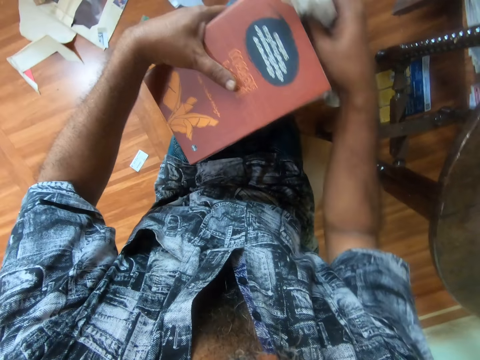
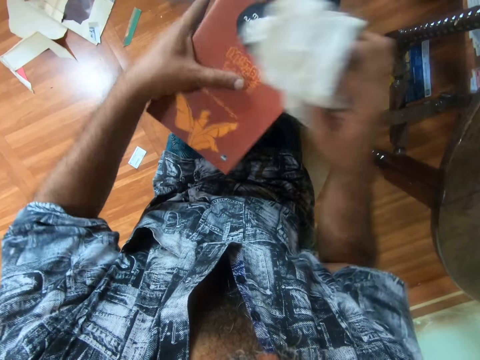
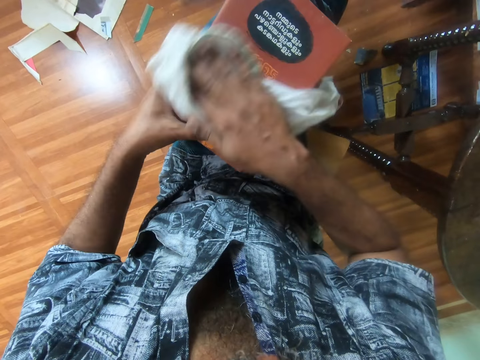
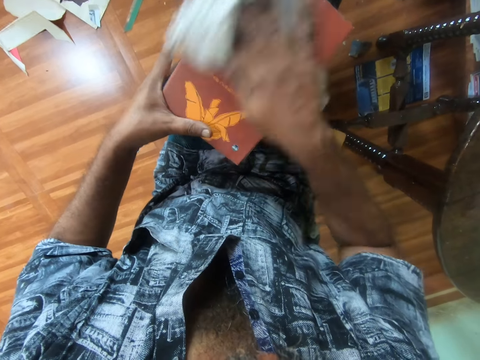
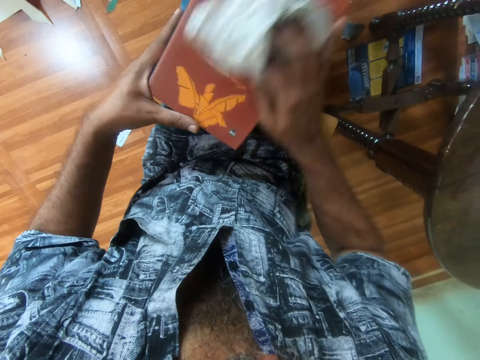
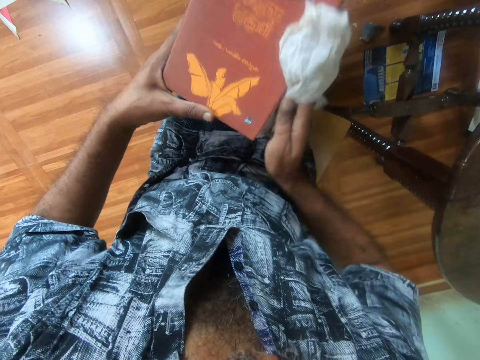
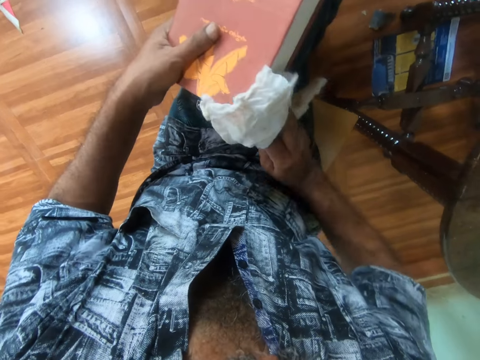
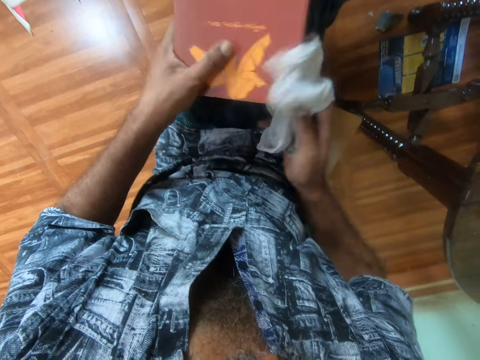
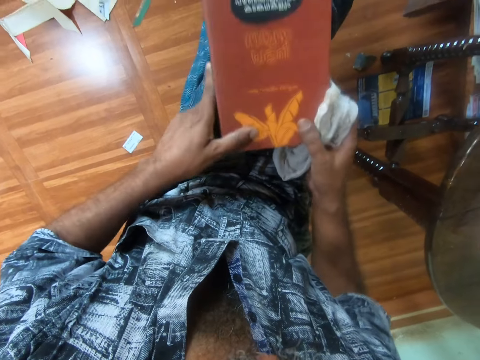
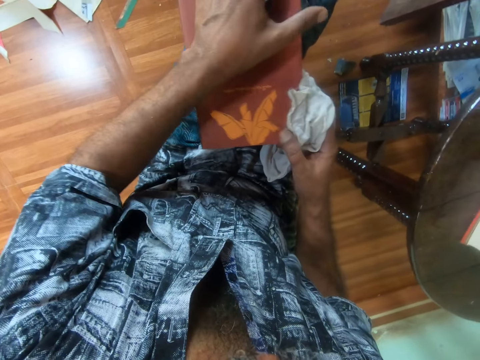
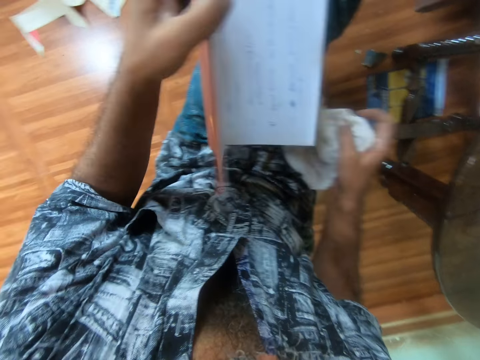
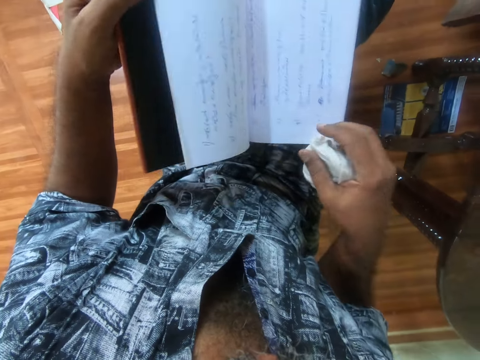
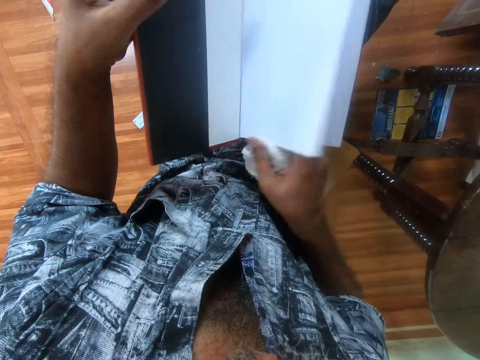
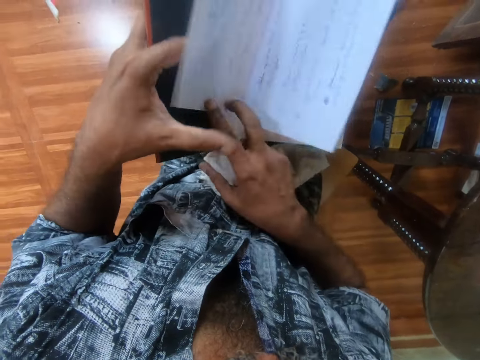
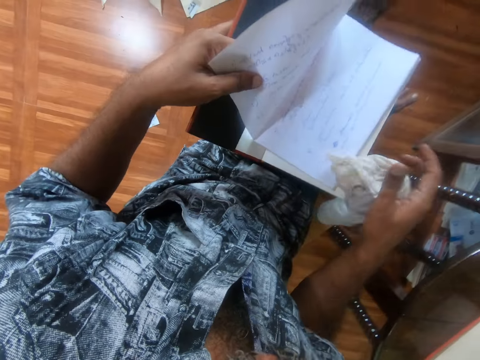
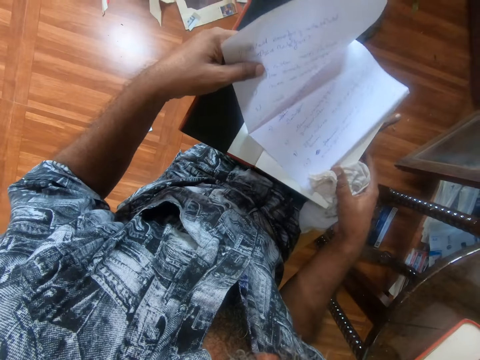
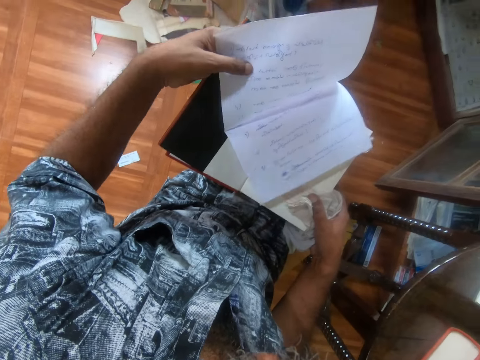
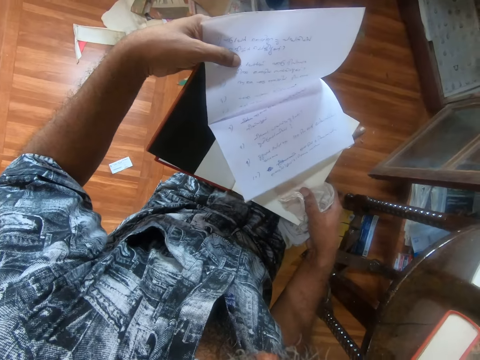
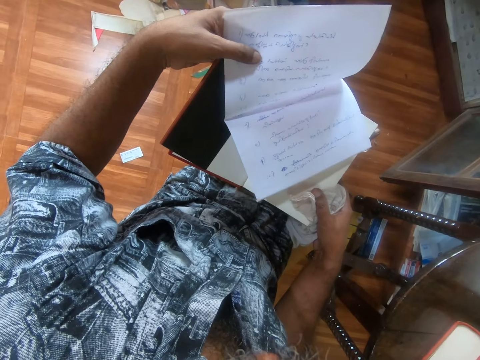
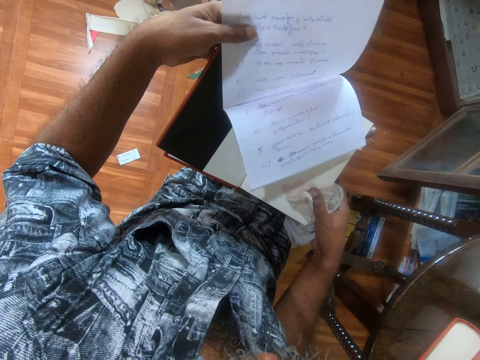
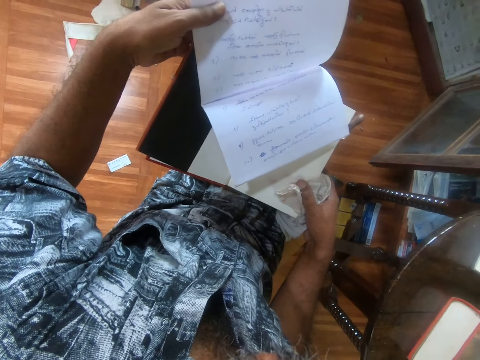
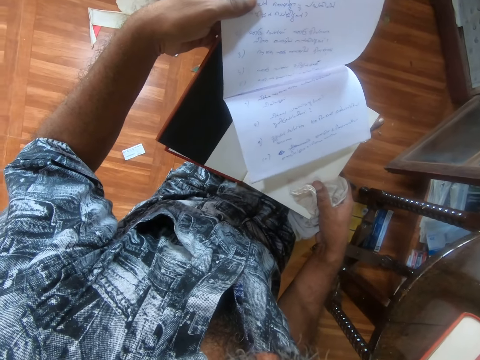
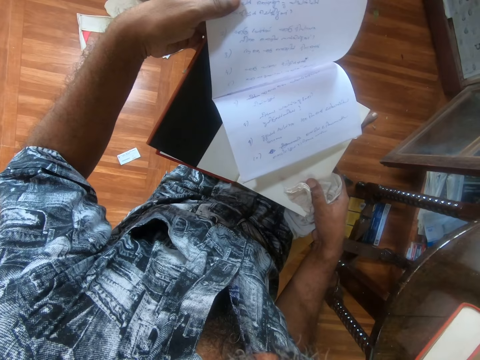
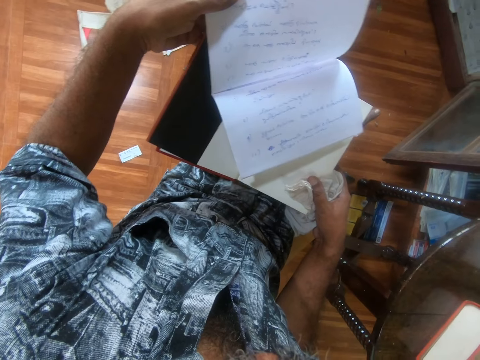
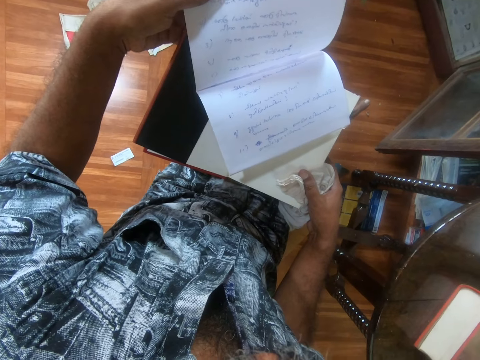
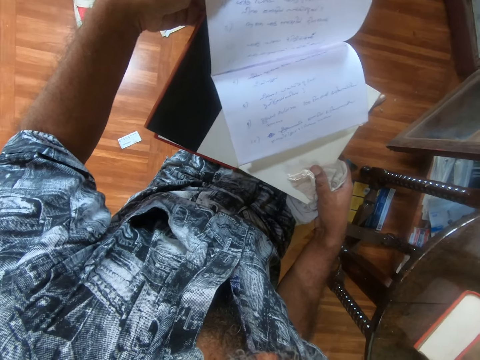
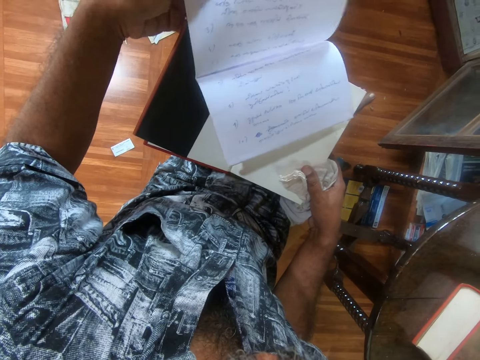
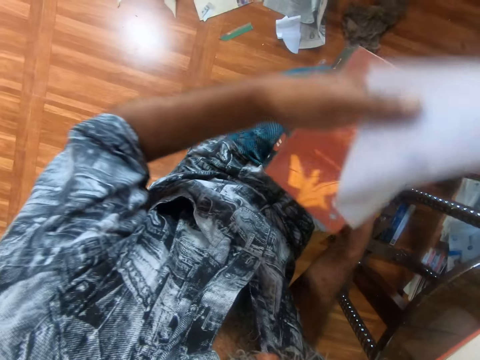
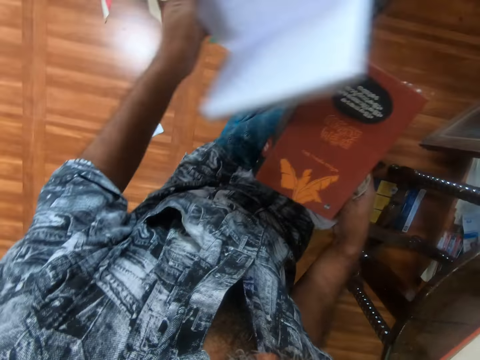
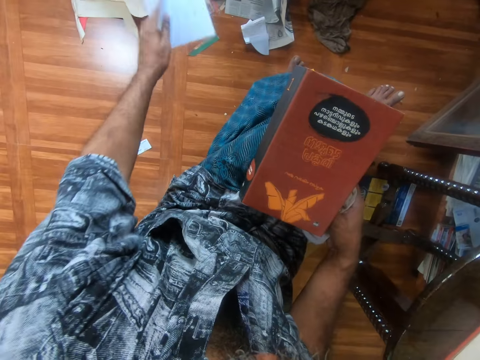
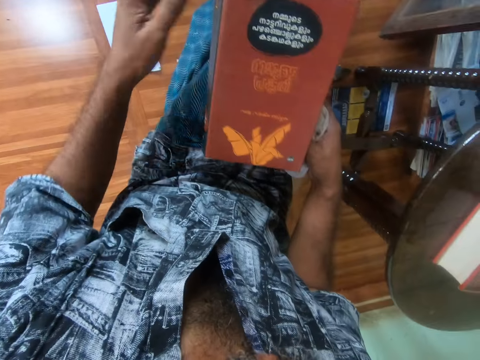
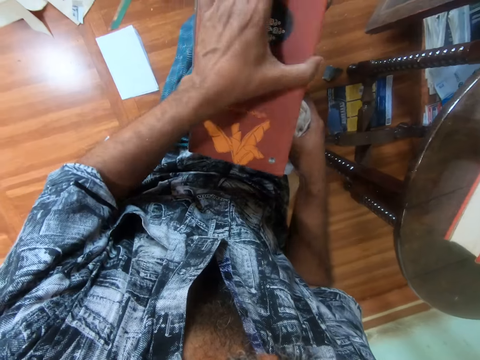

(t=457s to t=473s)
The camera wearer places the book on his laps with both hands. He opens the book on his laps with his left hand. He picks a paper from the book with his right hand. He adjusts the paper with both hands. He touches the sheet of paper in the book. He looks through the sheet of paper. He closes the book on his laps with his left hand. He removes the sheet of paper from the book. He places the paper on the floor with his left hand. He opens the book on his laps with his left hand.

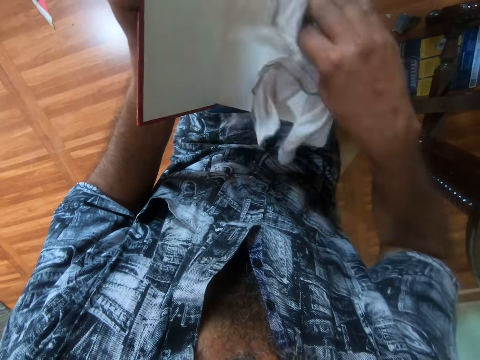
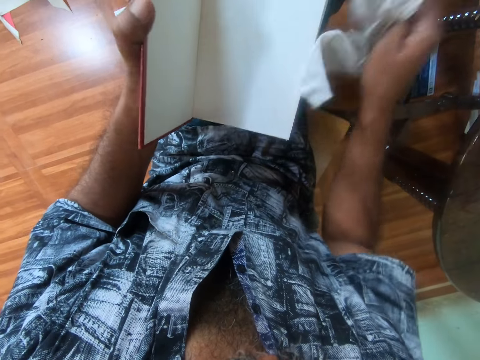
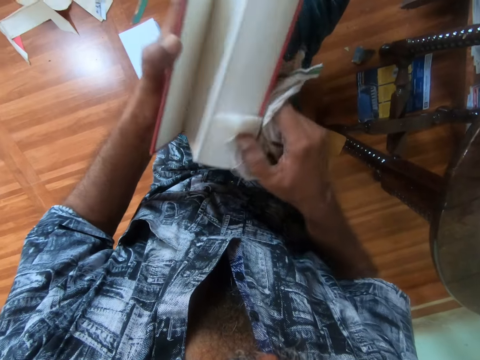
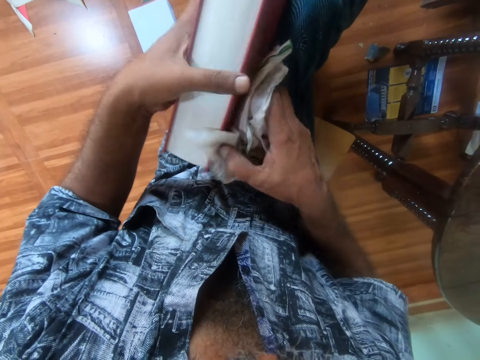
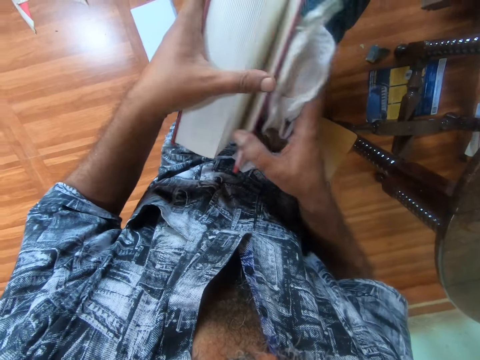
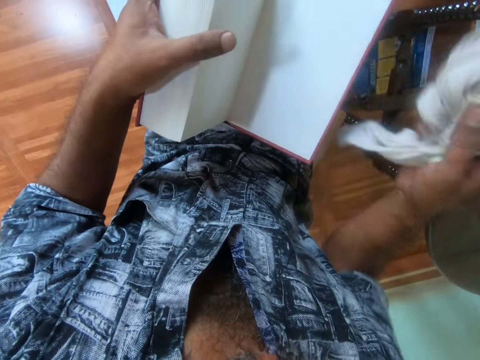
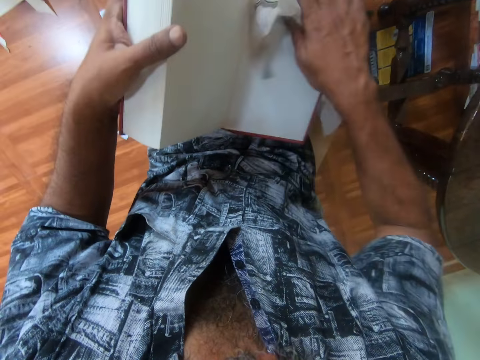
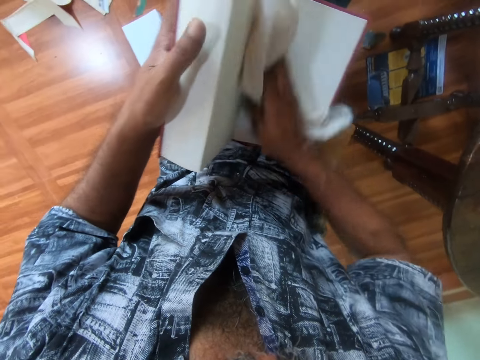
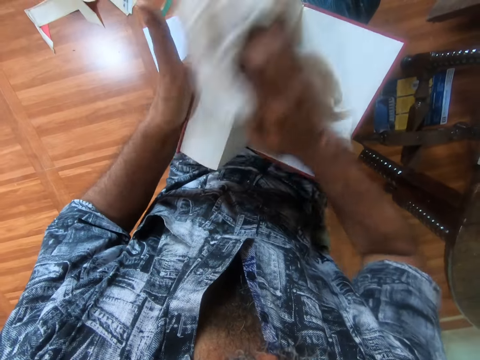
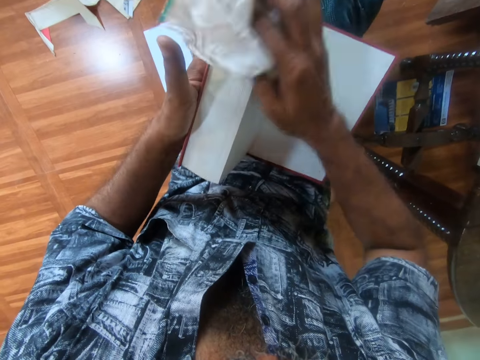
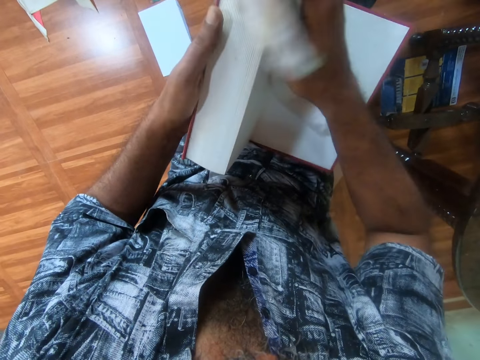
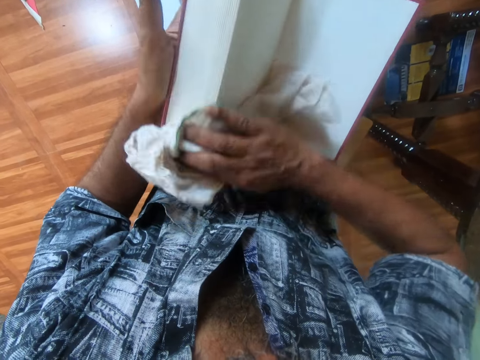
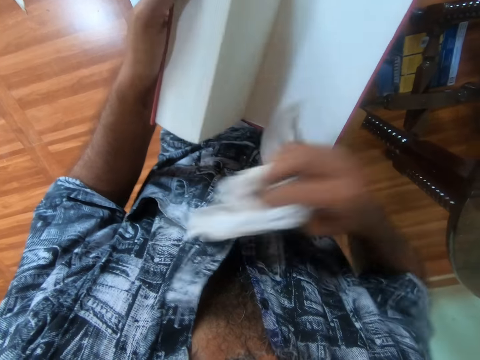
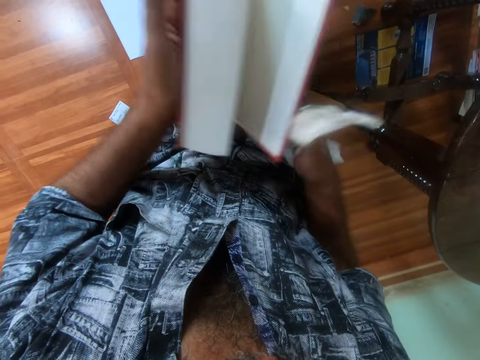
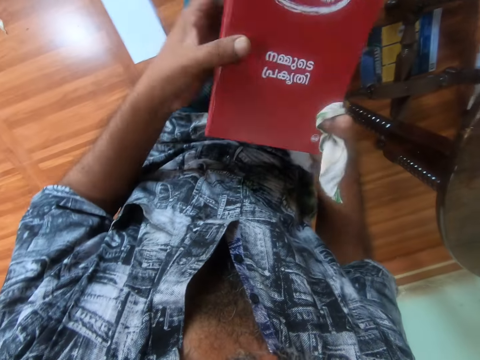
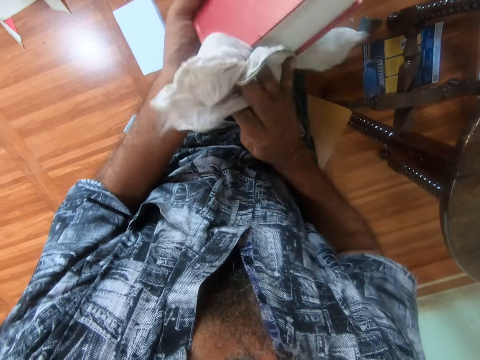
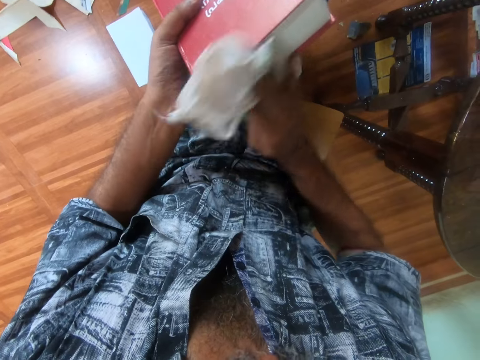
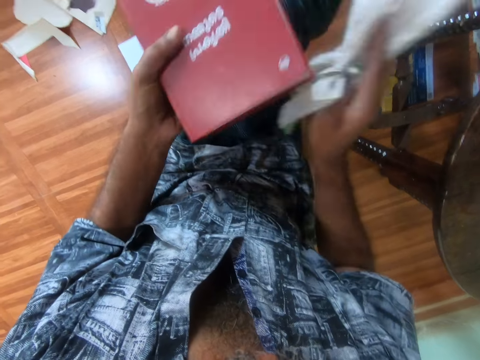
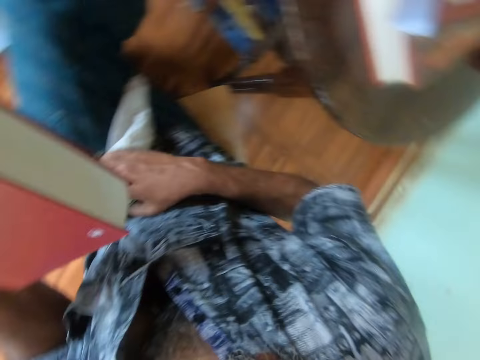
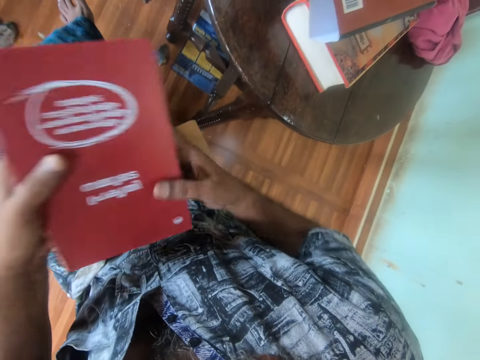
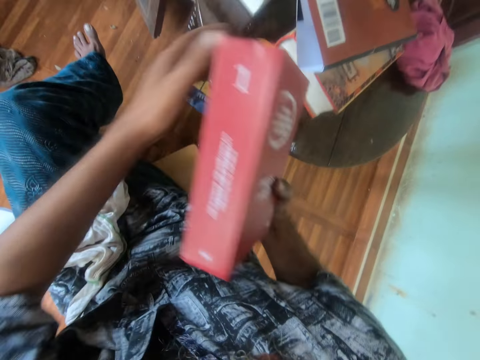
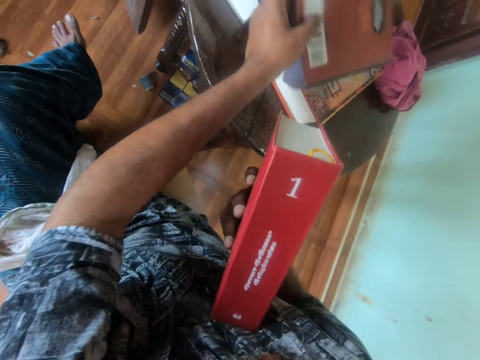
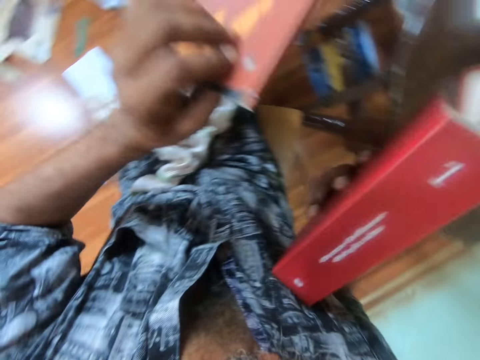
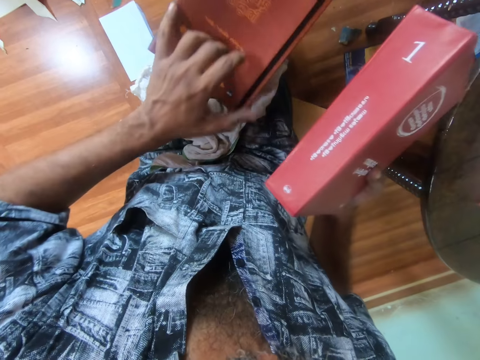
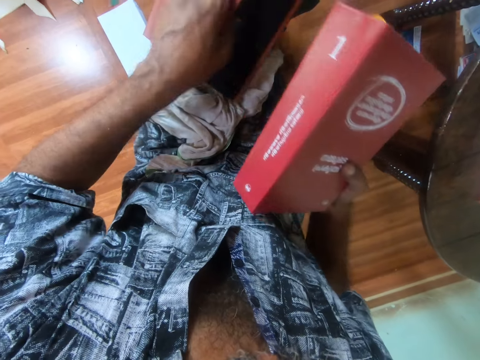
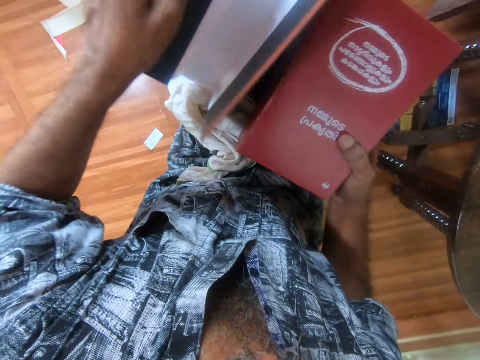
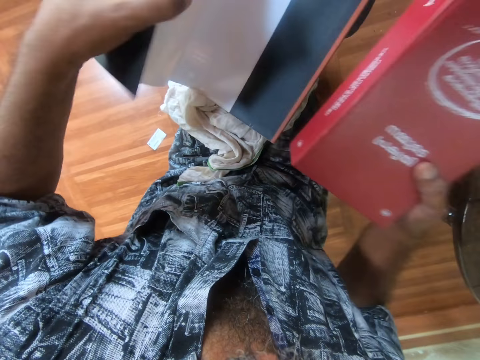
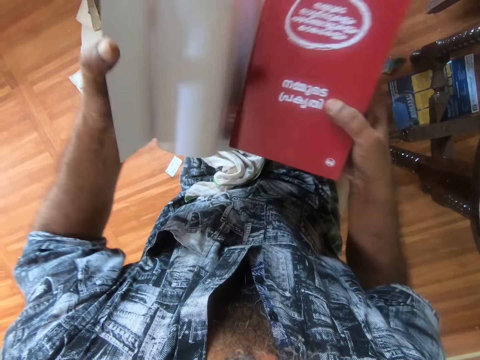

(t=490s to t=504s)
The camera wearer closes the book on his laps with his right hand. He opens the back page of the book on his laps with his right hand. He wipes the book on his laps with the napkin in his right hand. He closes the book on his laps with both hands. He adjusts the book with both hands. He wipes the book in his left hand with the napkin in his right hand. He places the napkin on his laps with his right hand. He passes the book from his left hand to his right hand. He picks the book jacket or book cover from the table with his left hand. He adjusts the book jacket on his laps with his left hand. He puts the book cover on his laps. He opens the book cover. He wraps the book with the book jacket on his laps with both hands.
